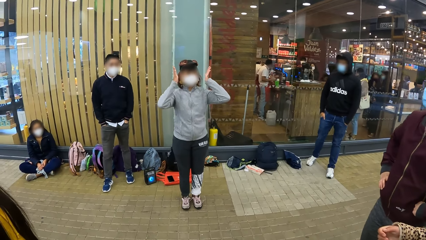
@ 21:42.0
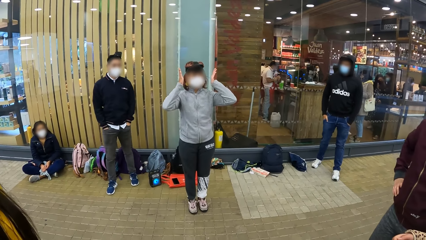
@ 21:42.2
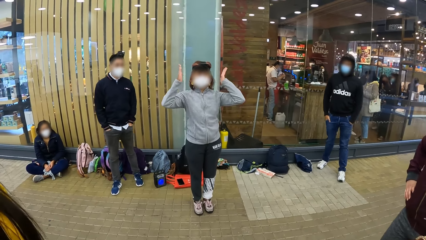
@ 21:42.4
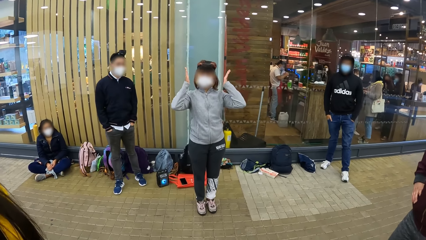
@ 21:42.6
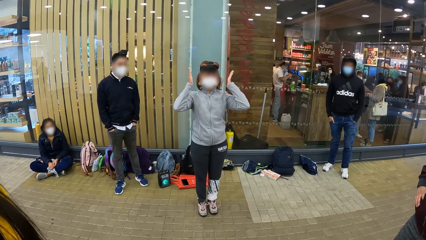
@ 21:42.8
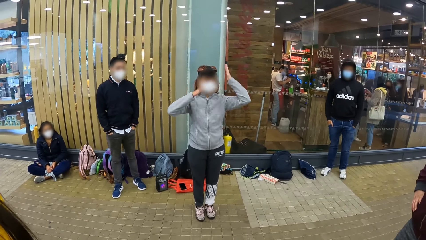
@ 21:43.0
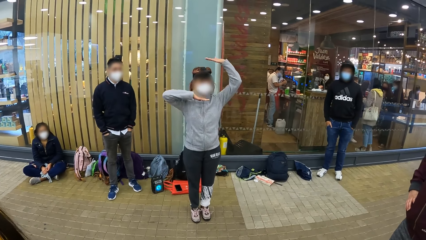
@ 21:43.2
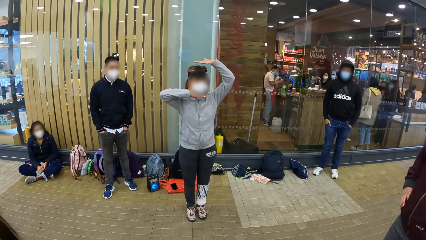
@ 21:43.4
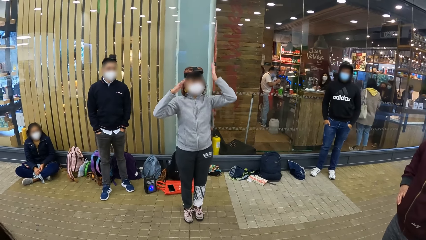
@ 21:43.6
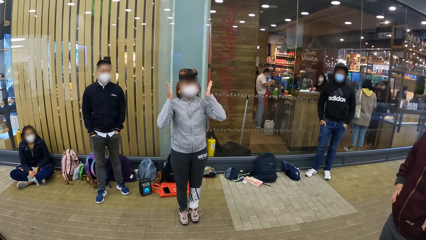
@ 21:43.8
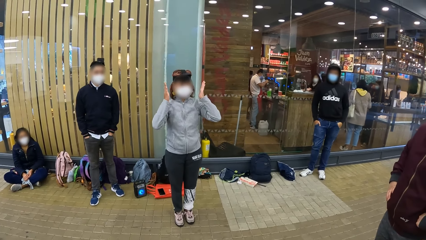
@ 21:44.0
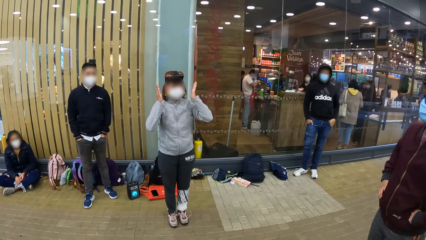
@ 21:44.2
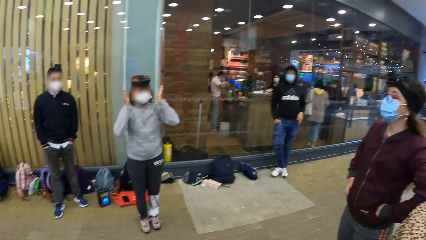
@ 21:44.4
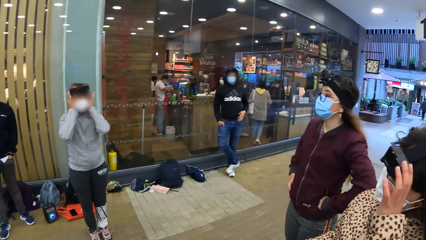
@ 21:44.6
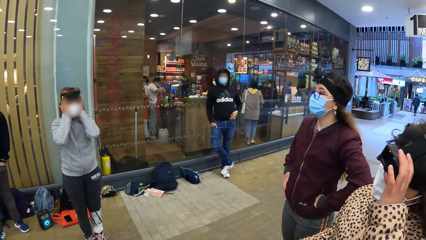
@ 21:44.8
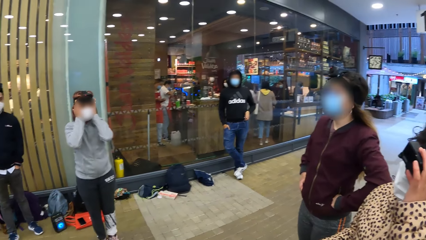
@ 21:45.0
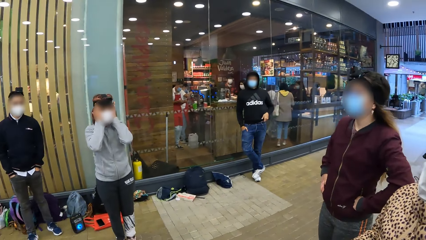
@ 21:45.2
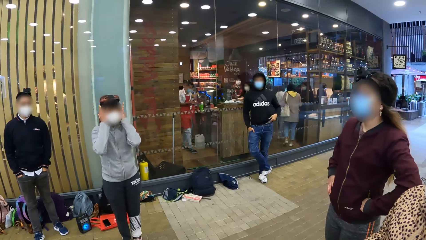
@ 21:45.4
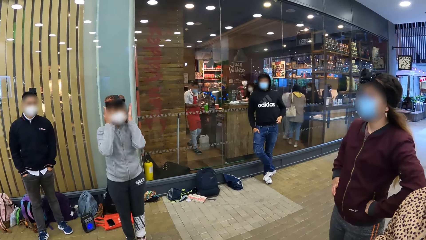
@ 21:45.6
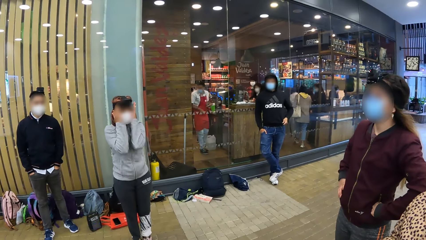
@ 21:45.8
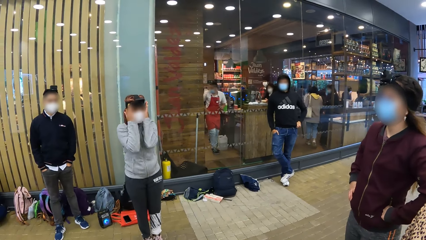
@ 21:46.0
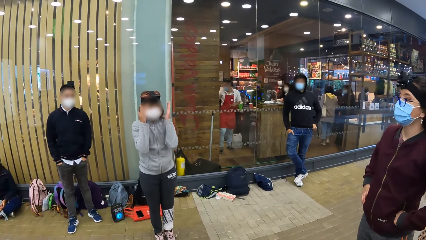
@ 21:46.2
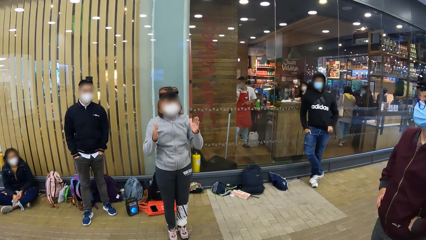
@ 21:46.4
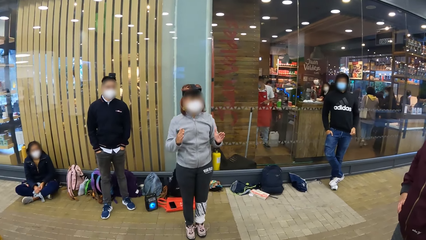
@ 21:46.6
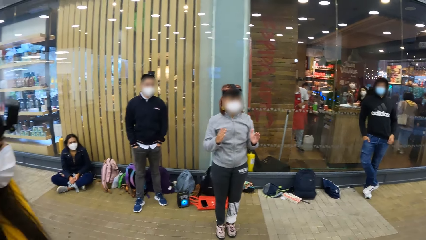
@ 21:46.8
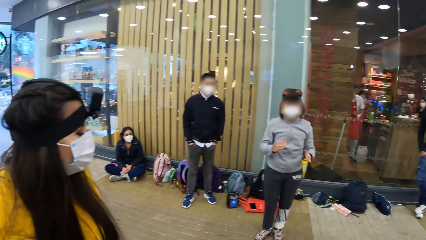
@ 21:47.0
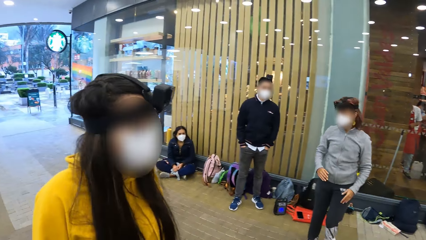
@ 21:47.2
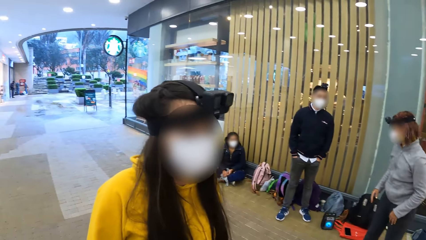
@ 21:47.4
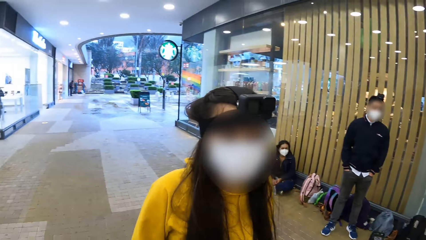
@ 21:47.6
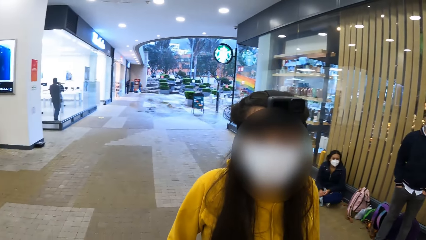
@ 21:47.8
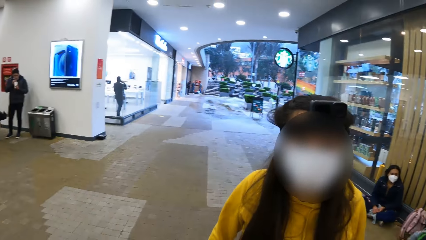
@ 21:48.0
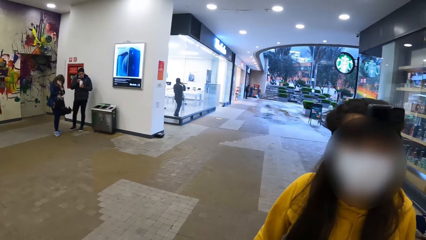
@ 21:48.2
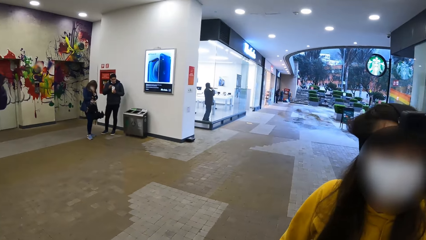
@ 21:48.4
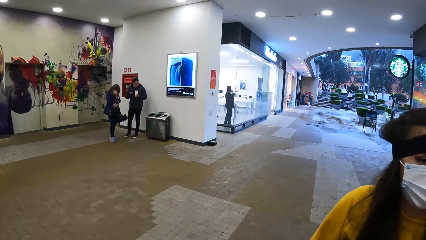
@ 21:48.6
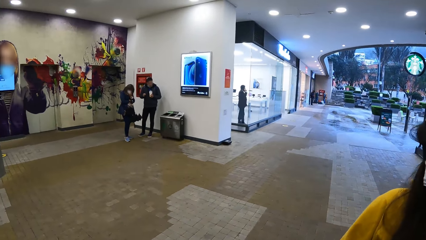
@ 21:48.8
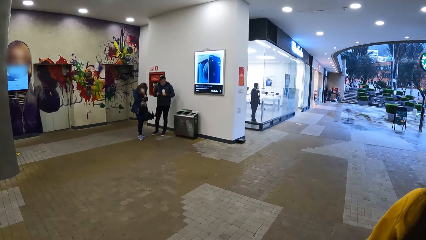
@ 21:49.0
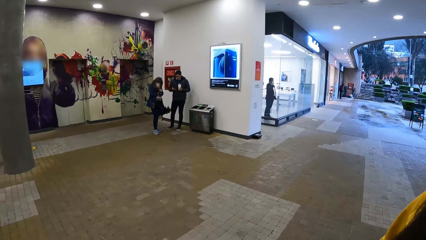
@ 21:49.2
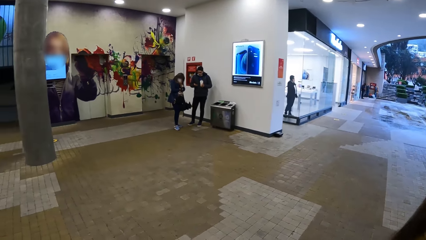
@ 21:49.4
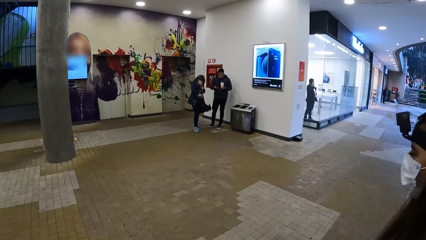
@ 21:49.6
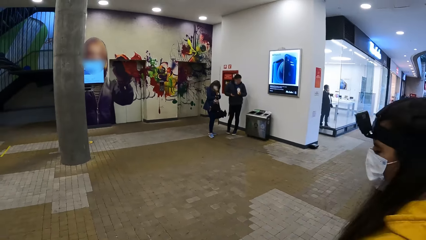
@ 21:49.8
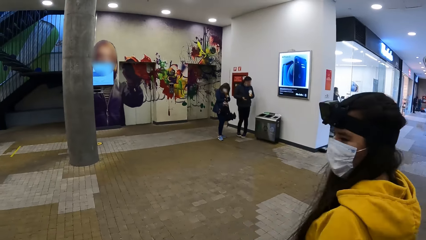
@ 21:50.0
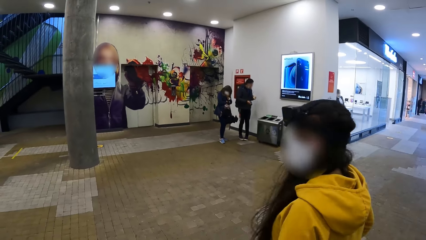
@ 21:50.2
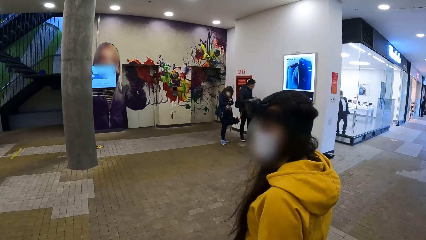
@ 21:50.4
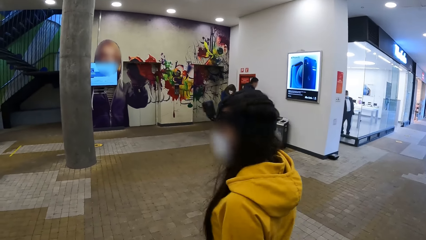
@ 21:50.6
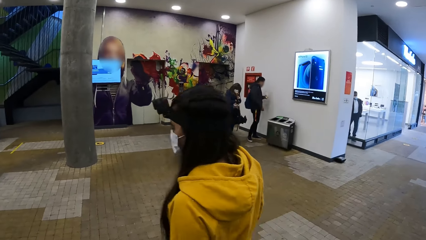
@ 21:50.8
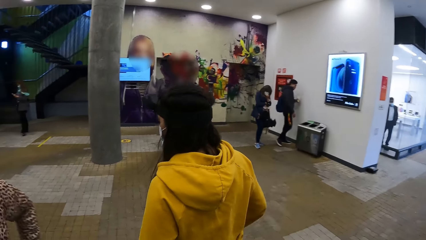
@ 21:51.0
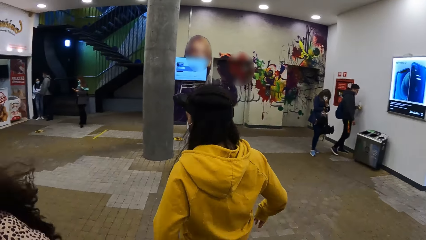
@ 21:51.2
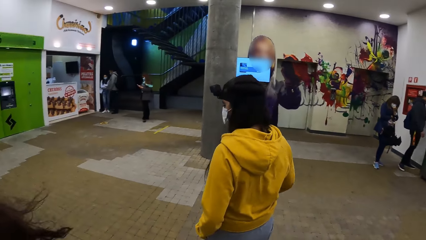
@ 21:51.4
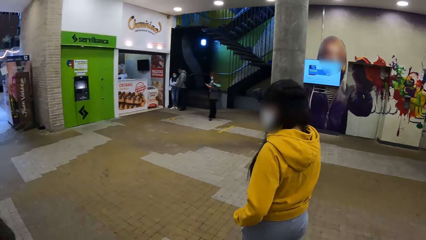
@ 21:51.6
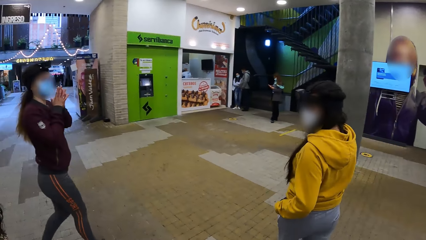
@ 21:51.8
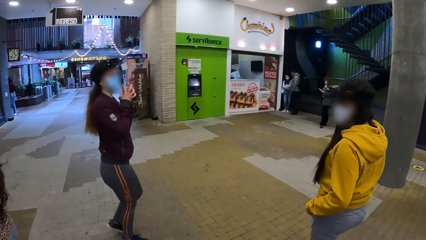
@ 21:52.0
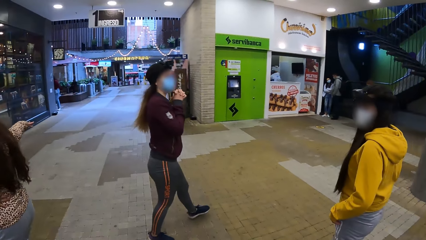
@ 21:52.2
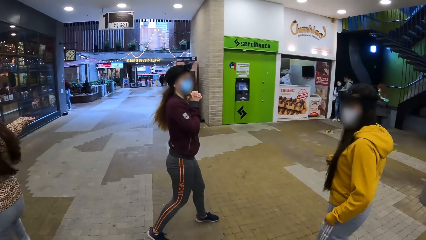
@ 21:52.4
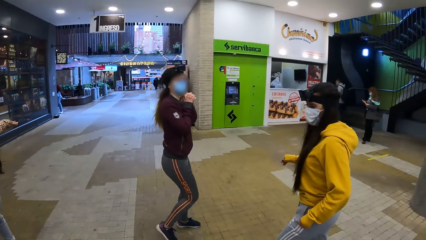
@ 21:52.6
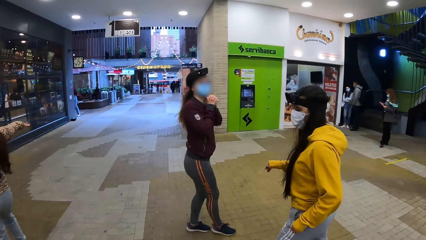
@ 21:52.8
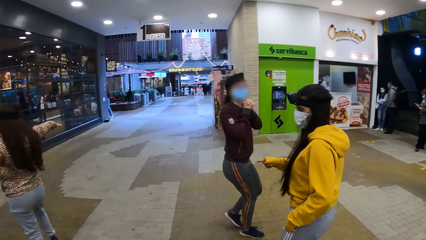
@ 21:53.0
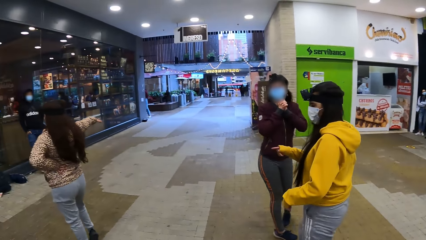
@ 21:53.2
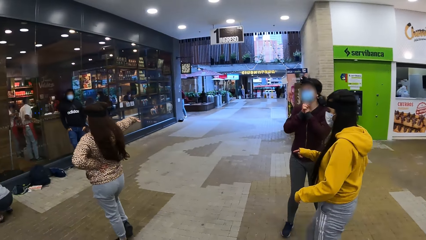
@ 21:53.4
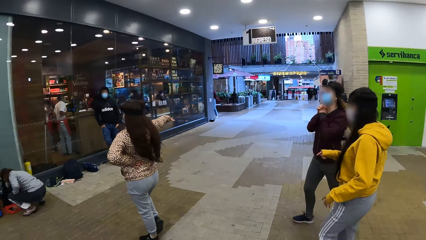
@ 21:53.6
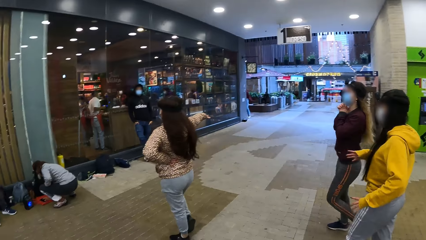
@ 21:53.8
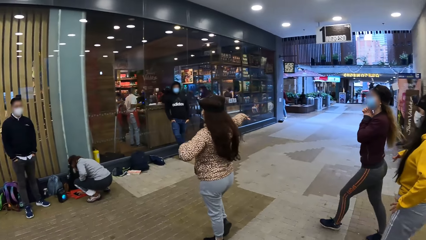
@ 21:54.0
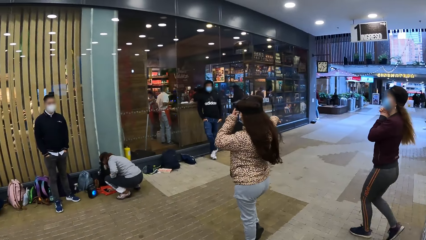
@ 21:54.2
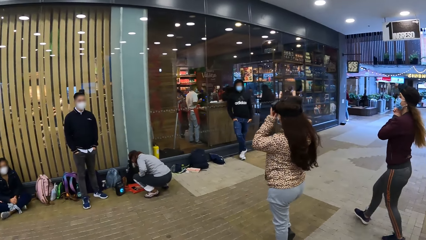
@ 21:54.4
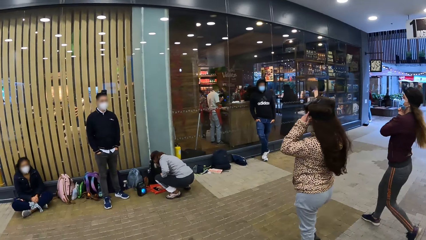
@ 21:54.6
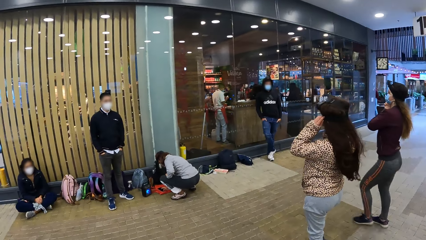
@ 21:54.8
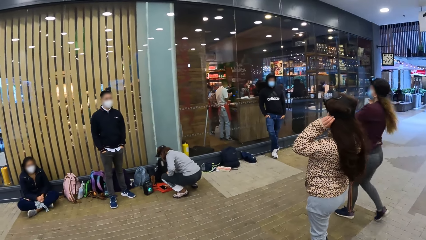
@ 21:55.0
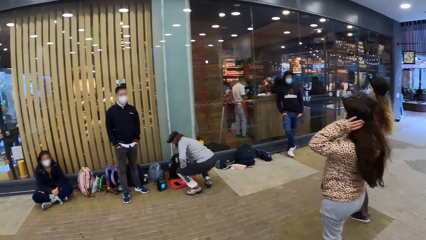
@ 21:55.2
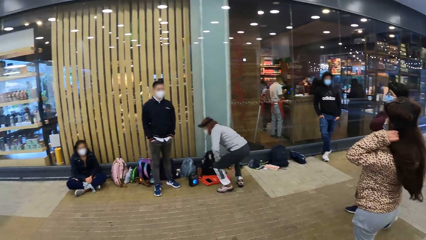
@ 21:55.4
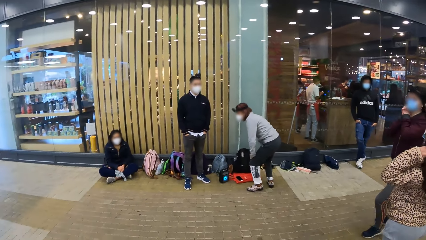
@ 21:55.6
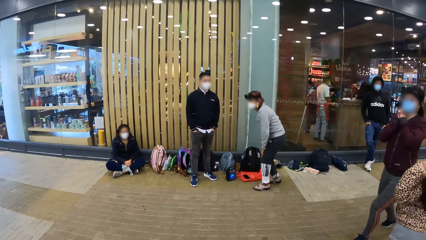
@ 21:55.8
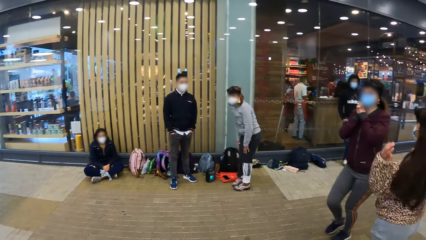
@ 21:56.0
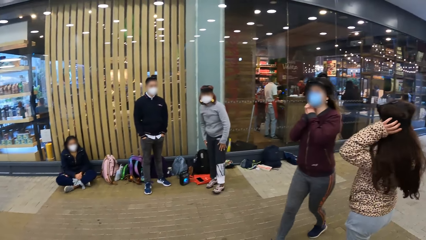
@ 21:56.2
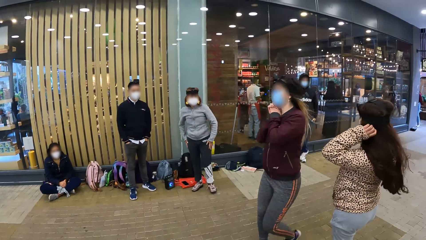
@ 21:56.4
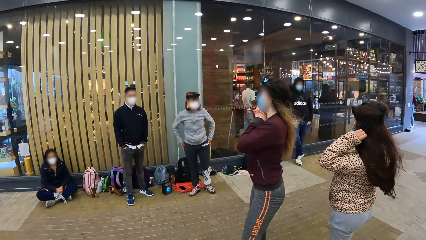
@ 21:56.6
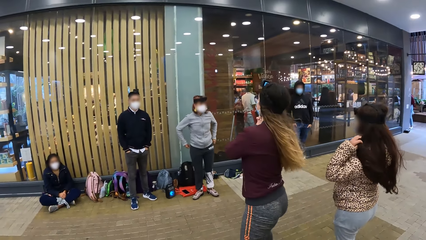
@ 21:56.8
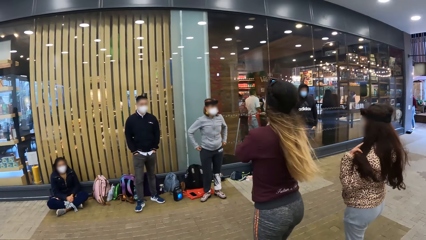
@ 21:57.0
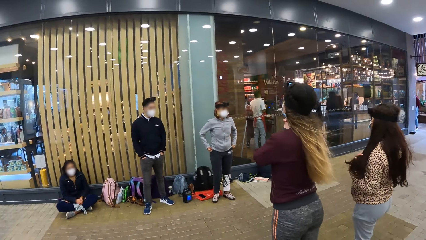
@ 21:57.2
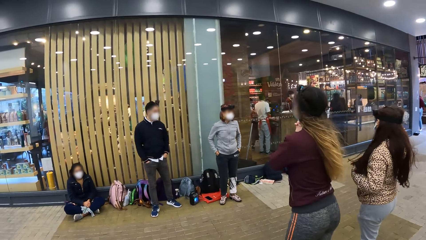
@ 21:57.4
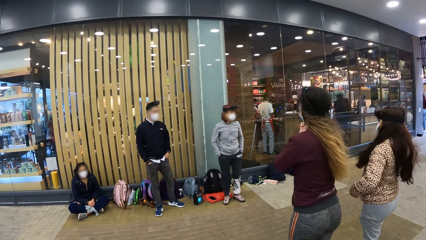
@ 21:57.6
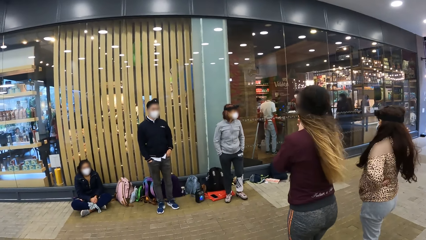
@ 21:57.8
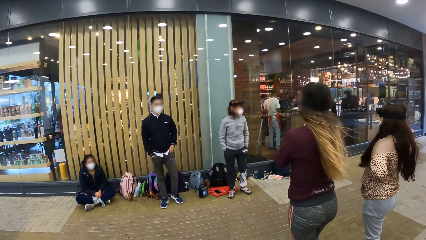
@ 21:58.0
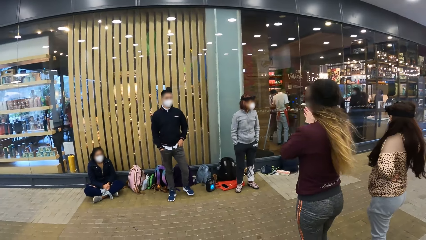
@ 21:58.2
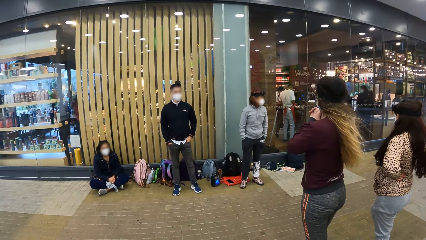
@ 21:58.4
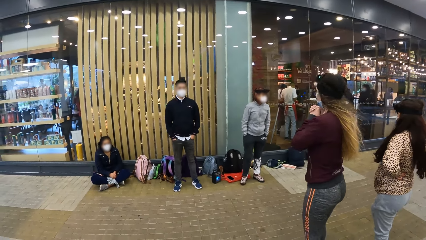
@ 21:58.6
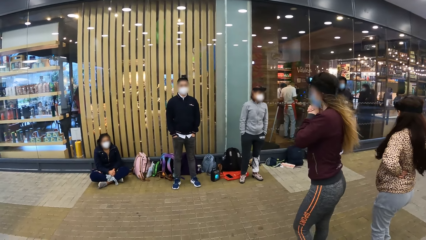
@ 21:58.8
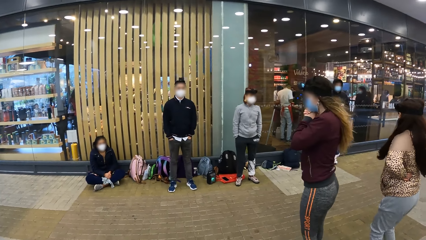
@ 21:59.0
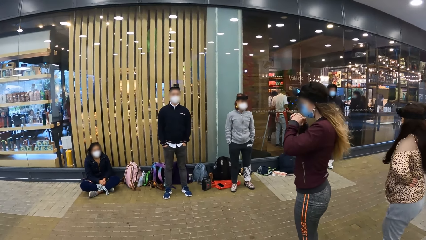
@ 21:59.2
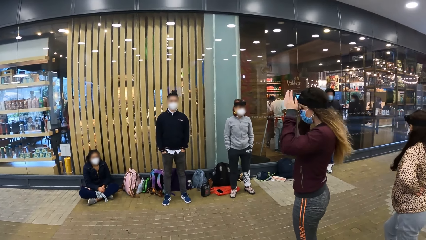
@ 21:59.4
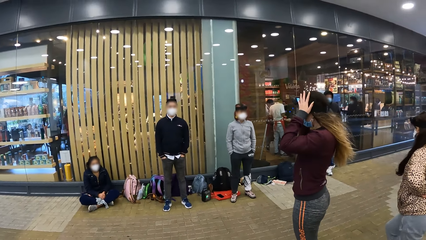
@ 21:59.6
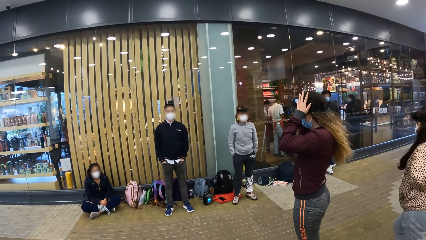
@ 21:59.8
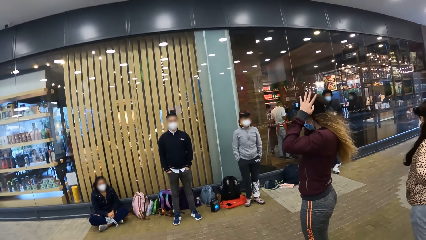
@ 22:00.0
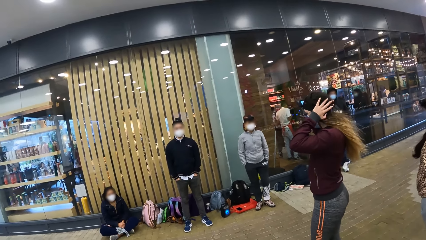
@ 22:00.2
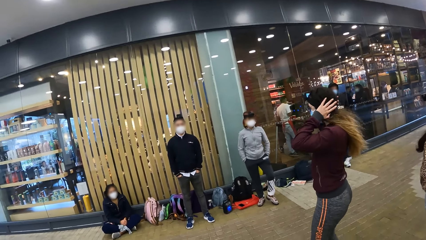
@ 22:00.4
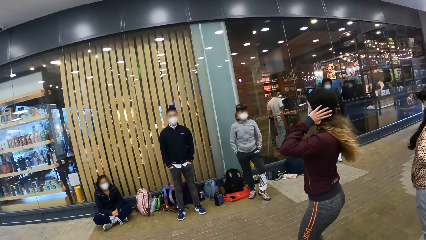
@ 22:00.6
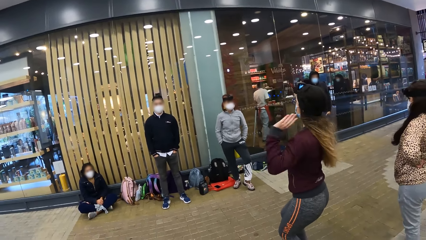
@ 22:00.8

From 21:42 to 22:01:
A woman assumes position for rehearsal. The camera wearer walks in the building. Another woman assumes position for rehearsal. The first woman places her left hand on her waist and stretches her right hand sideways. The other woman assumes position with her hands on her chin. The first woman removes her left hand from her waist, arranges her hair with her left hand, and places her left hand on her waist. The camera wearer stands in the building. The other woman adjusts the camera on her head with her hands.
